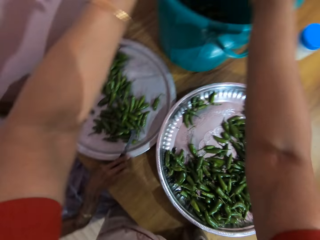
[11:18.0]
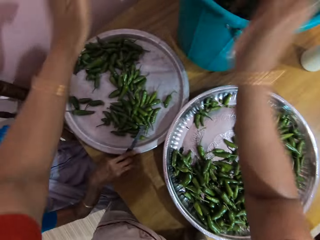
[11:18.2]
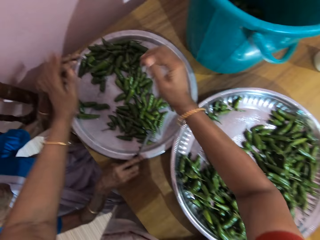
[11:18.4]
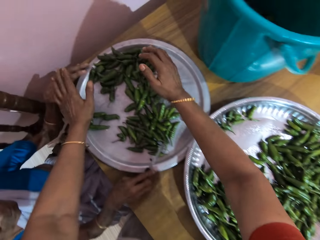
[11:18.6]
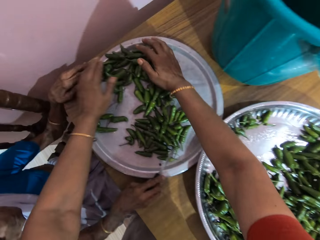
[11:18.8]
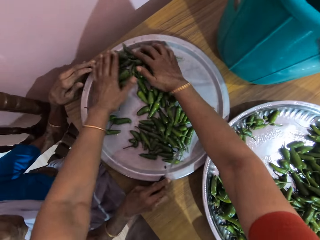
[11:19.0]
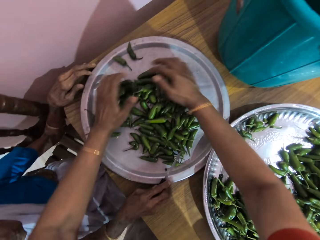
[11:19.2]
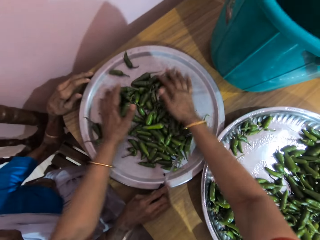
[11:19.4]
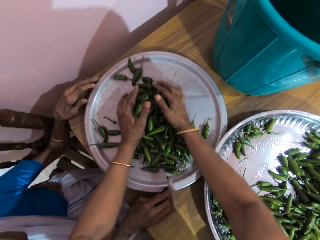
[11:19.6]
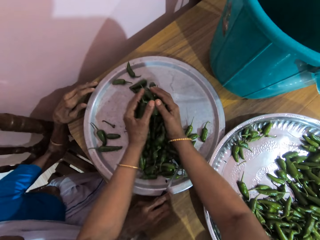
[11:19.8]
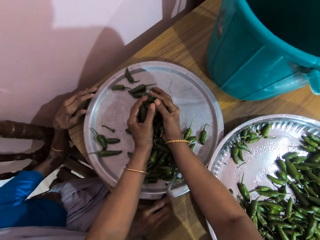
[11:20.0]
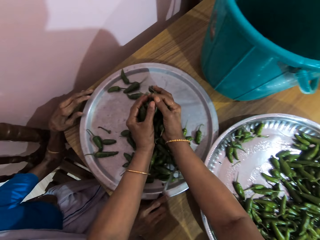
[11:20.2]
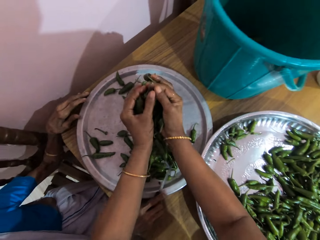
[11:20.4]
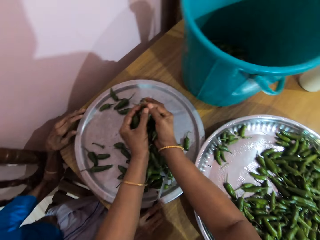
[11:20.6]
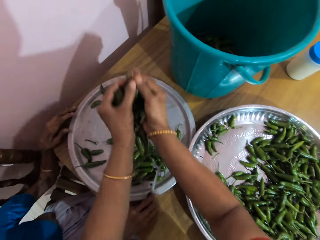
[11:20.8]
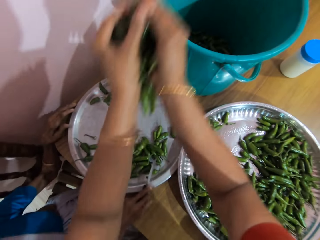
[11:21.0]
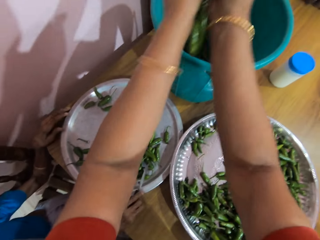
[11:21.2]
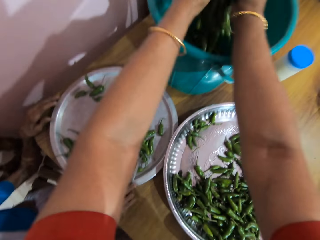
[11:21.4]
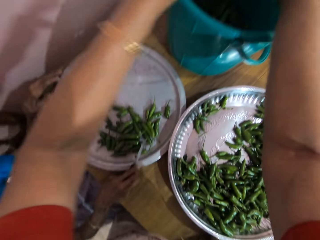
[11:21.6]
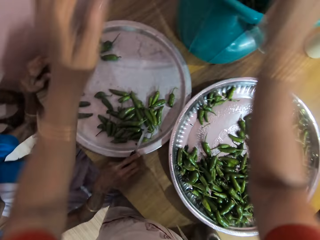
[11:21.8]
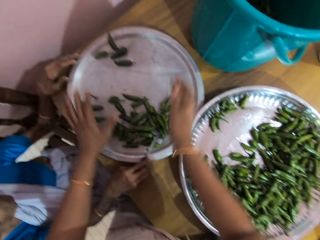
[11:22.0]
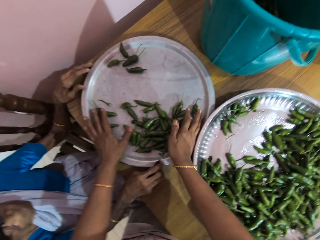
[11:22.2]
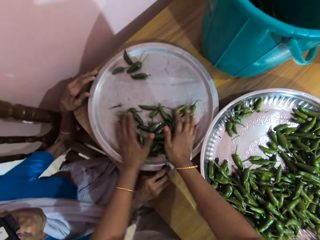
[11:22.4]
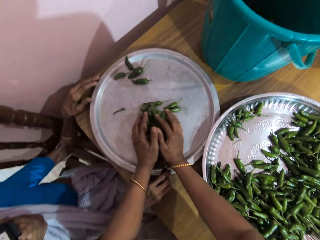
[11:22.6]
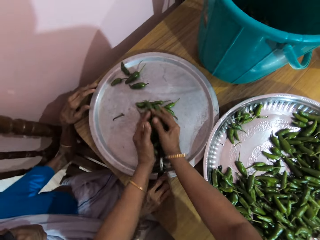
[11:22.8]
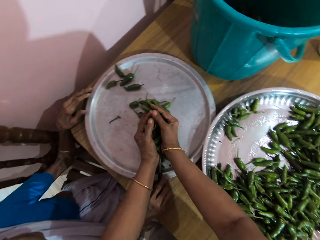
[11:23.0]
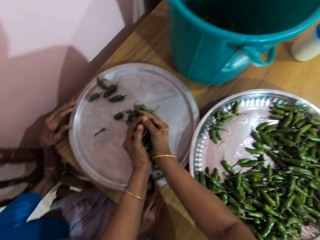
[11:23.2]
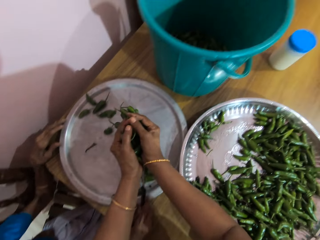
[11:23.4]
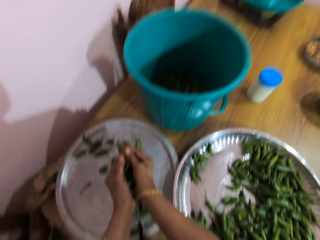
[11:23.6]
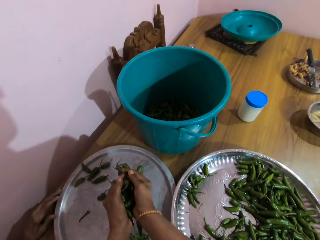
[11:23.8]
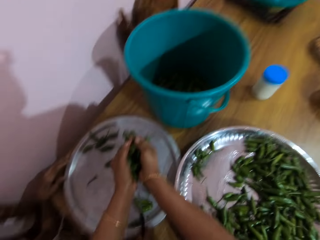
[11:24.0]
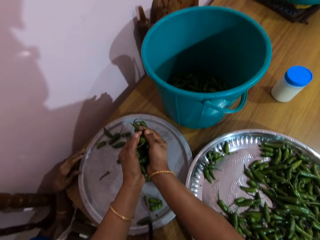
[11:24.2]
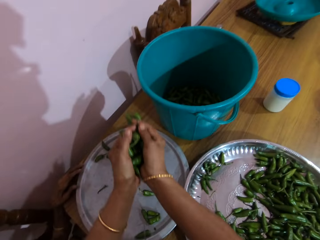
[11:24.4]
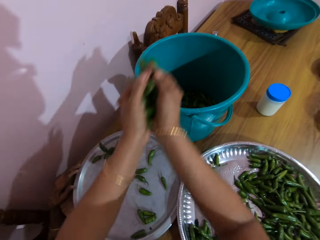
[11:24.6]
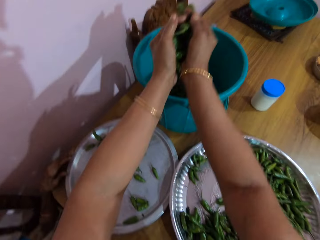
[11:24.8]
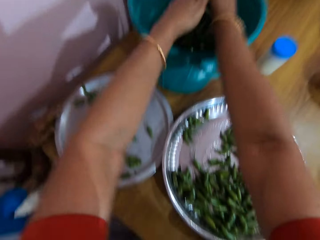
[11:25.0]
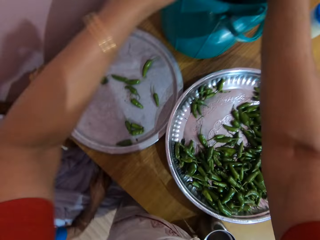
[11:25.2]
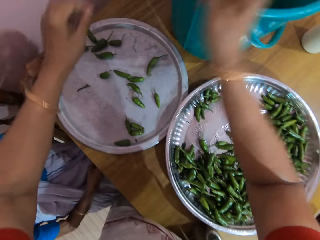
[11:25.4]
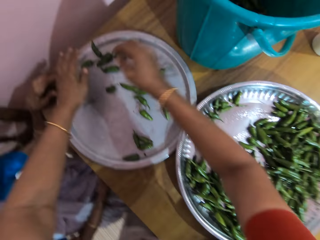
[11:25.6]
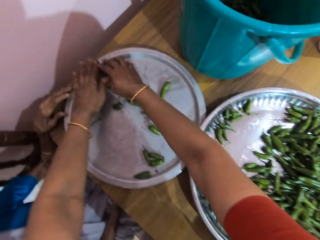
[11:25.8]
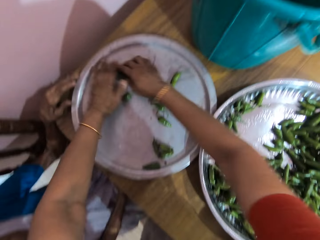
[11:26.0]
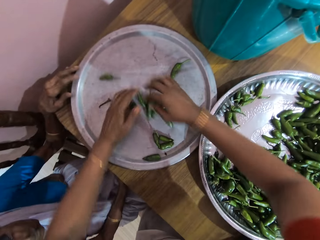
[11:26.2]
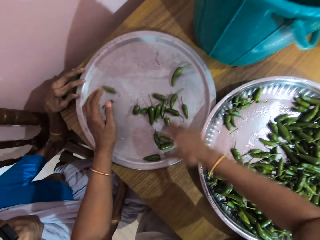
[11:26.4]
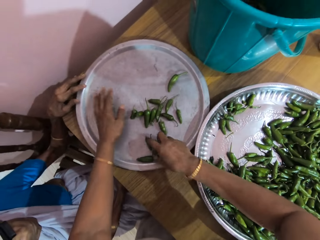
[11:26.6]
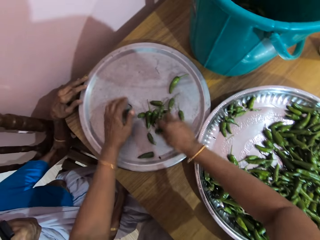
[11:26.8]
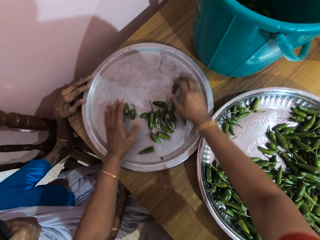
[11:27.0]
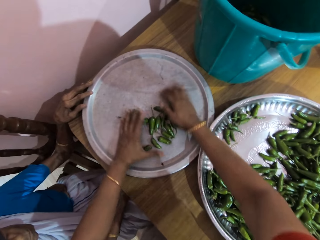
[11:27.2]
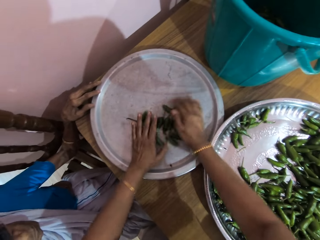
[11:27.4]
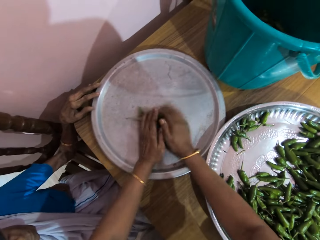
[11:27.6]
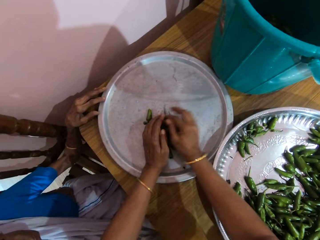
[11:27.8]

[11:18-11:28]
The camera wearer gathers green chilis in the tray on the table with both hands. She picks the green chilis from the tray on the table with both hands. She drops the green chilis into the bucket on the table with both hands. She gathers the green chilis in the tray on the table with both hands. She picks the green chilis from the tray on the table with both hands. She drops the green chilis into the bucket on the table with both hands. She gathers the green chilis in the tray on the table with both hands.

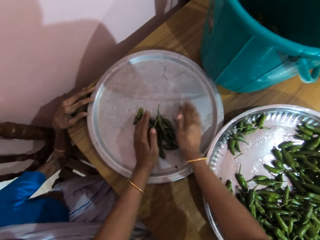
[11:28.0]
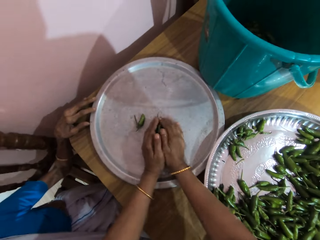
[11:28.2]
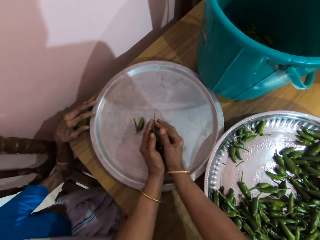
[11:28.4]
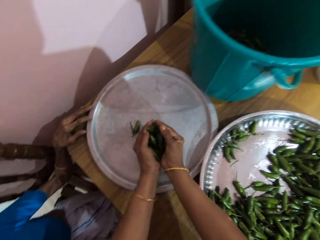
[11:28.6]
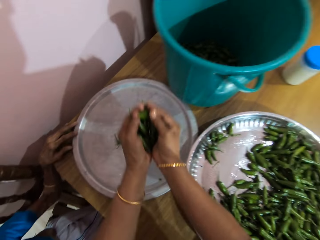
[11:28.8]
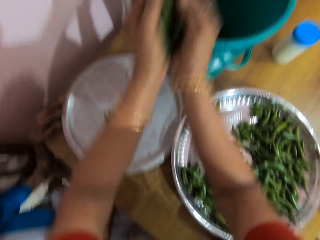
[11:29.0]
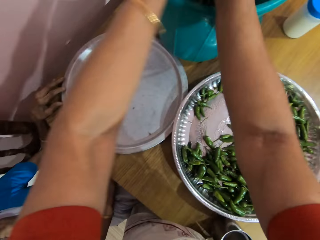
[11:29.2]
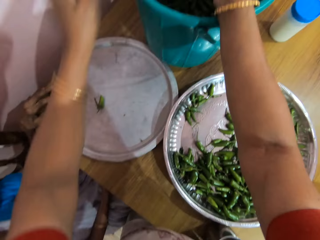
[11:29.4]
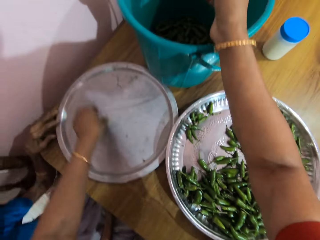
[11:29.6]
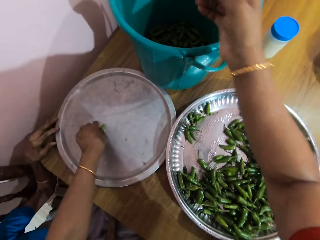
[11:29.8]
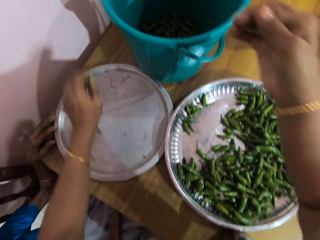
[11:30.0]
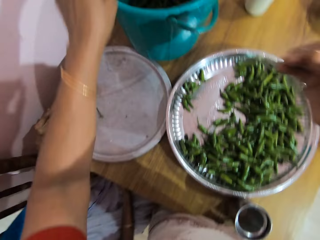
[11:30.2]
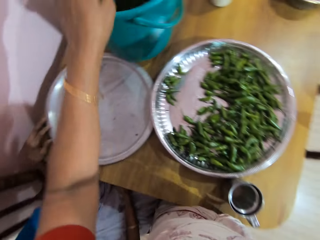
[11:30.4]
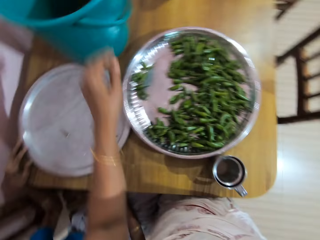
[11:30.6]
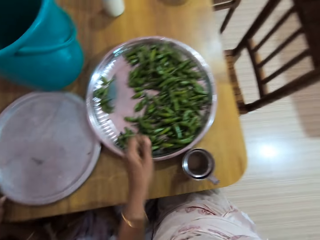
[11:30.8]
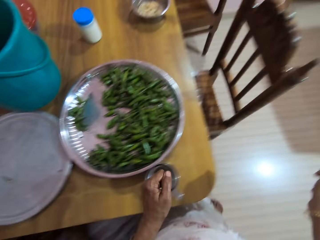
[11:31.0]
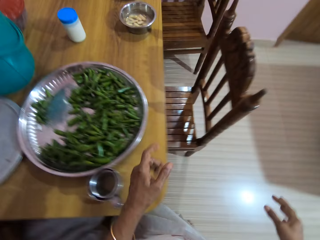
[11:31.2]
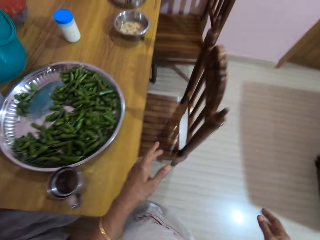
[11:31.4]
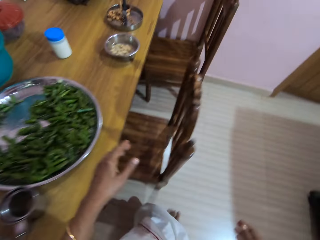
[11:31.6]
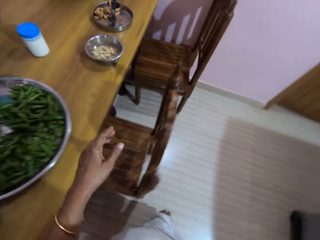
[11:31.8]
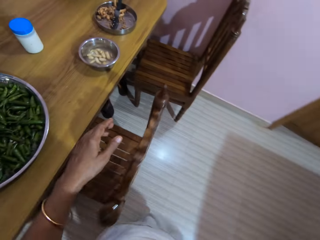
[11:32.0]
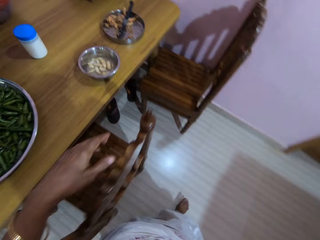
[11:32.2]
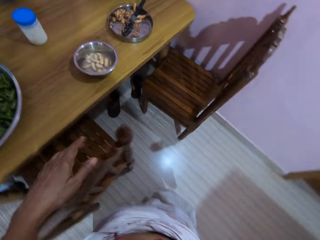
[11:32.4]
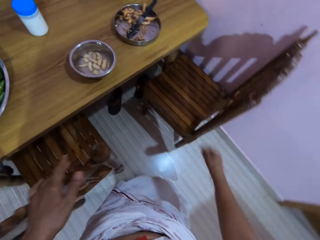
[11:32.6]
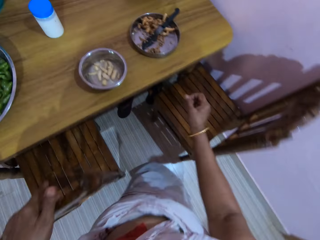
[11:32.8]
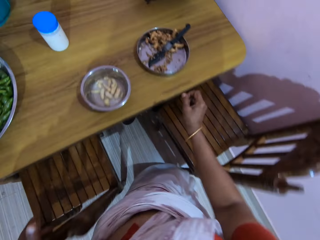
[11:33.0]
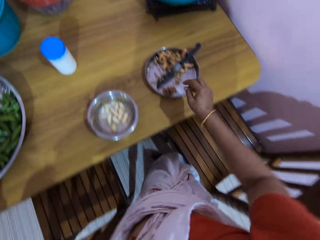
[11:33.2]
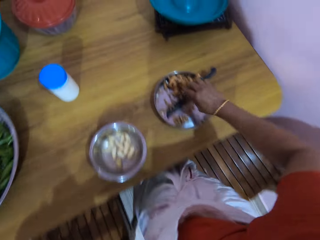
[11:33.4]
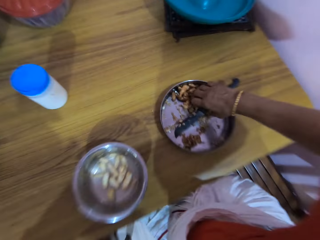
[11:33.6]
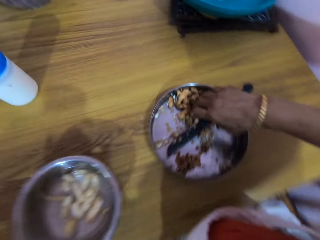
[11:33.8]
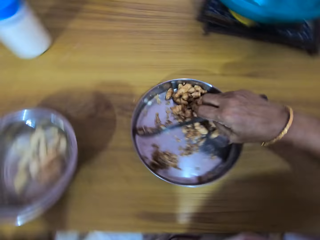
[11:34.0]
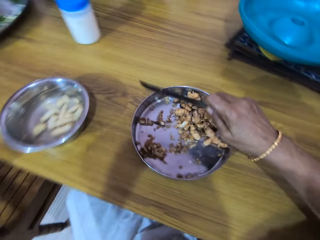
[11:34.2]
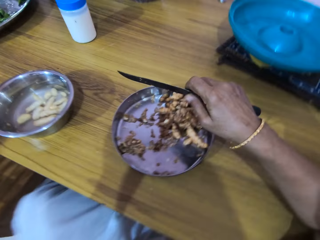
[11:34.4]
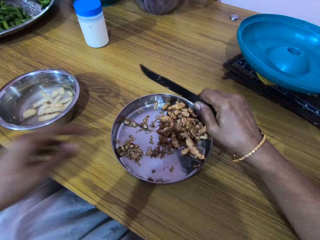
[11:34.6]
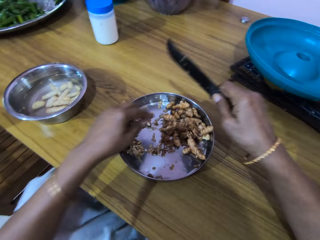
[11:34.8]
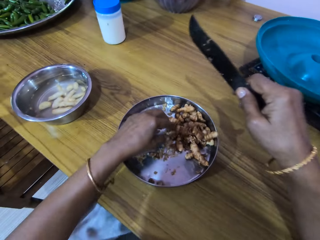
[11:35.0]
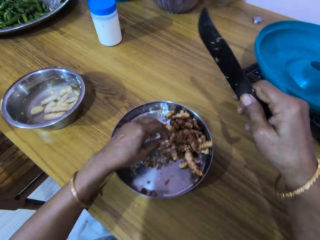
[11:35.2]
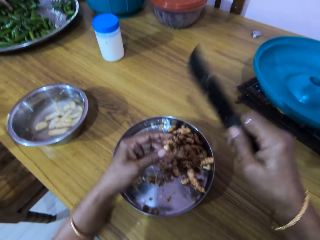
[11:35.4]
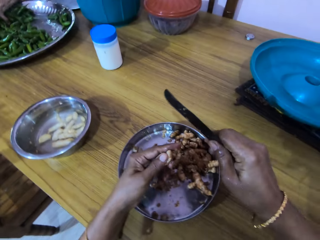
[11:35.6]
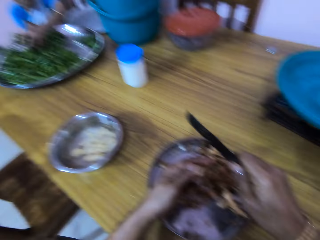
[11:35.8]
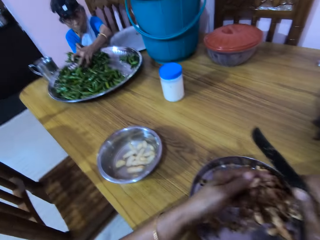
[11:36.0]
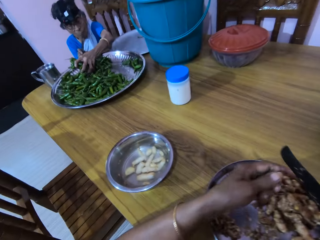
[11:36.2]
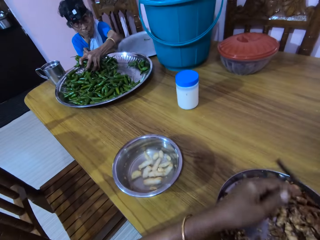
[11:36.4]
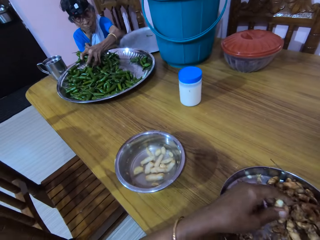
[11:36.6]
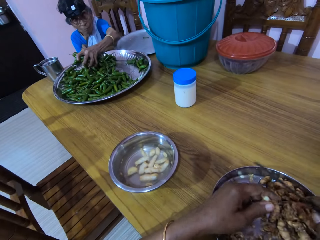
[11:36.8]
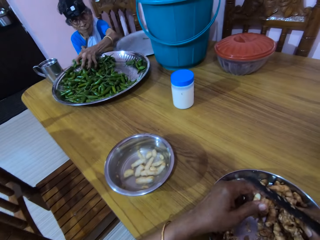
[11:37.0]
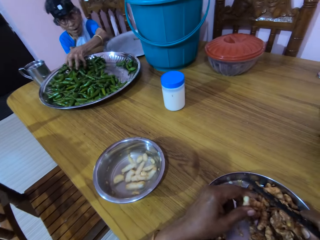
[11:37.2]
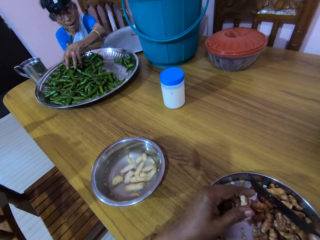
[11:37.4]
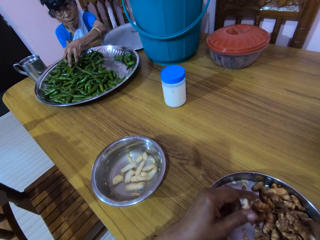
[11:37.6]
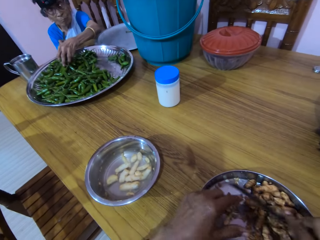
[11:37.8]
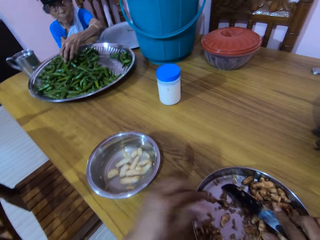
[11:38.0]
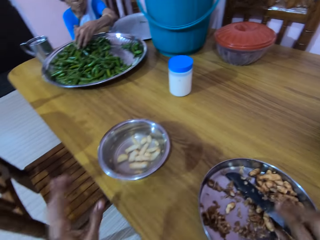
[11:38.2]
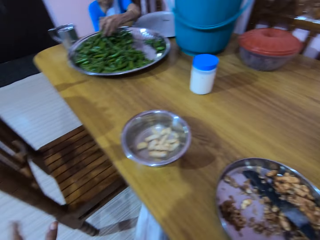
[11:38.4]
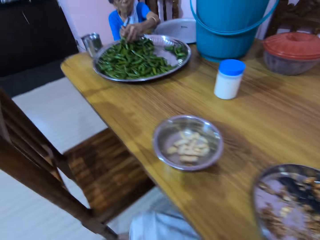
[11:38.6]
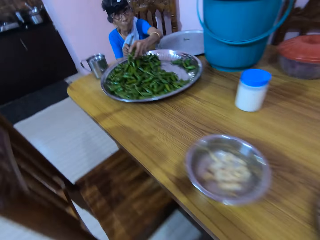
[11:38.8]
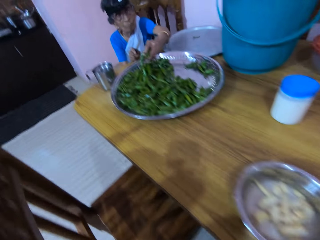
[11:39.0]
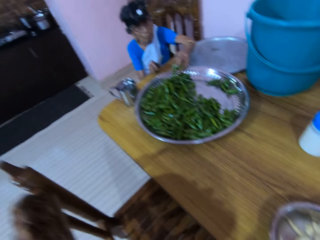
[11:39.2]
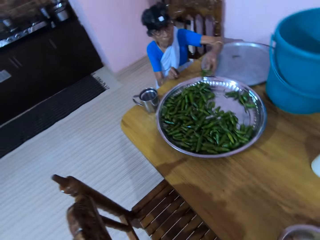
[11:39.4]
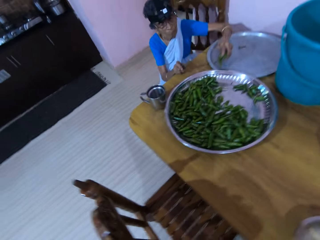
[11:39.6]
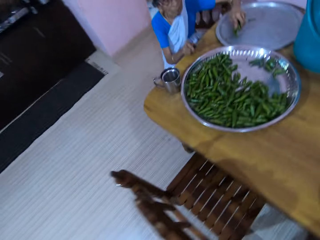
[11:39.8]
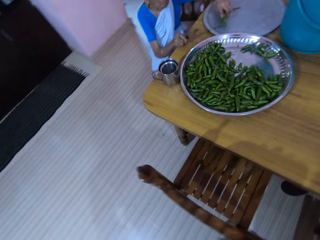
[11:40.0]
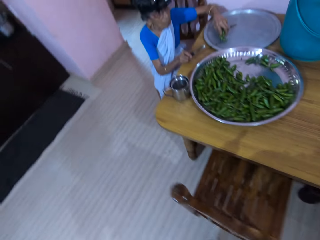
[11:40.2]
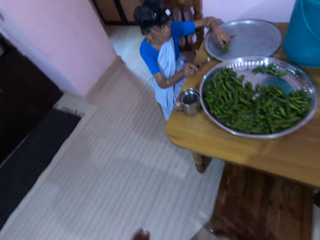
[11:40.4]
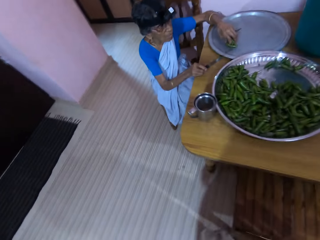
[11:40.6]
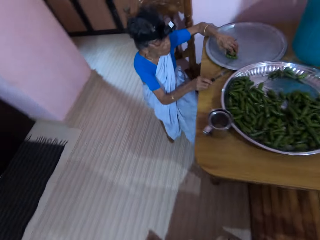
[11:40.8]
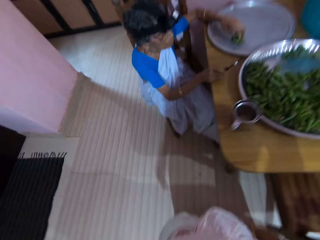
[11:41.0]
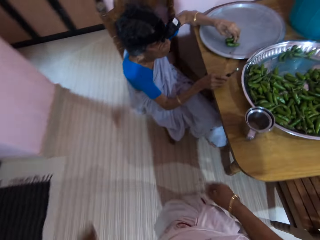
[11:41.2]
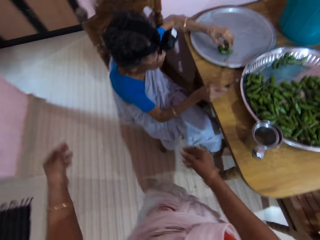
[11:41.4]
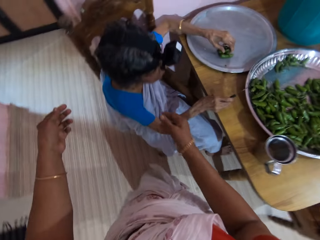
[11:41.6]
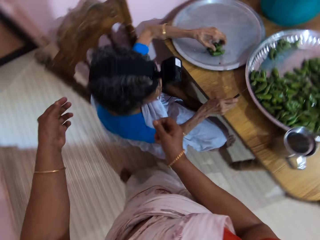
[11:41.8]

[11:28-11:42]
The camera wearer picks the green chilis from the tray on the table with both hands. She drops the green chilis into the bucket on the table with both hands. She picks a green chili from the tray on the table with her left hand. She drops the green chili into the bucket on the table with her left hand. She moves around the room. She picks the knife from the bowl with her right hand. She sits on the chair. She picks a cocoyam from the bowl with her left hand. She converses with a woman. The woman picks green chilis from the tray on the table with her left hand. The camera wearer drops the cocoyam in the bowl with her left hand. She drops the knife in the bowl with her right hand. She stands up and moves toward the woman. The woman drops the green chilis into the tray on the table with her left hand.
